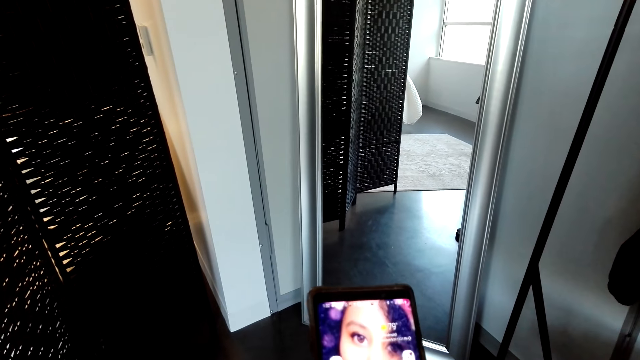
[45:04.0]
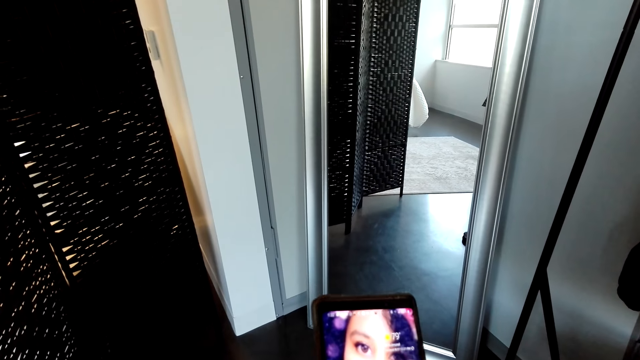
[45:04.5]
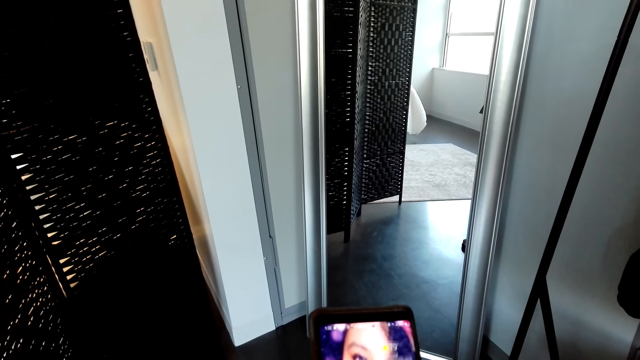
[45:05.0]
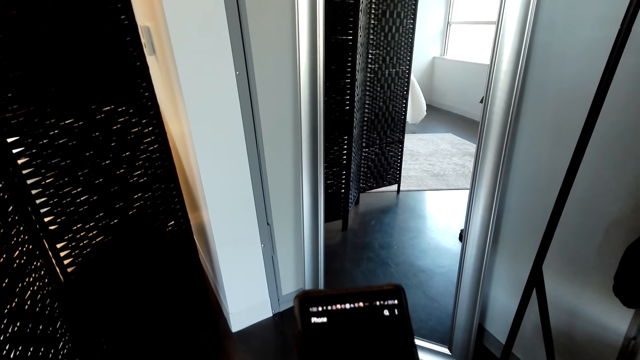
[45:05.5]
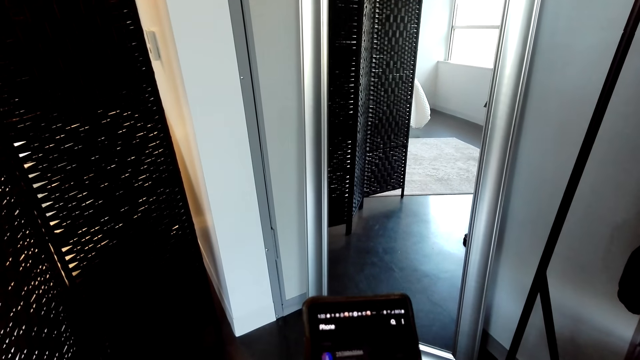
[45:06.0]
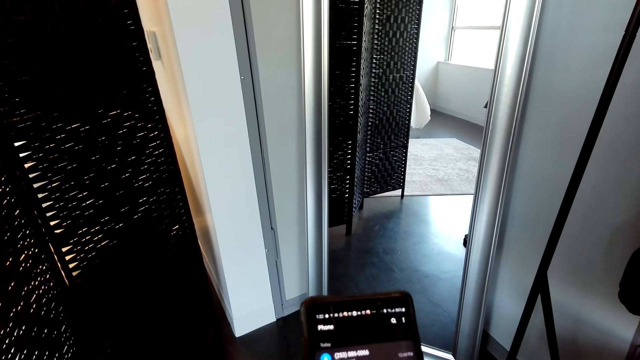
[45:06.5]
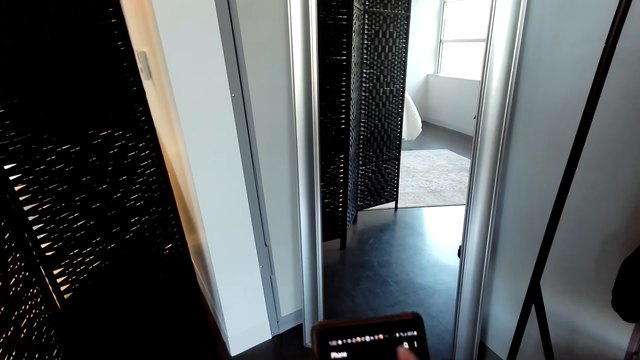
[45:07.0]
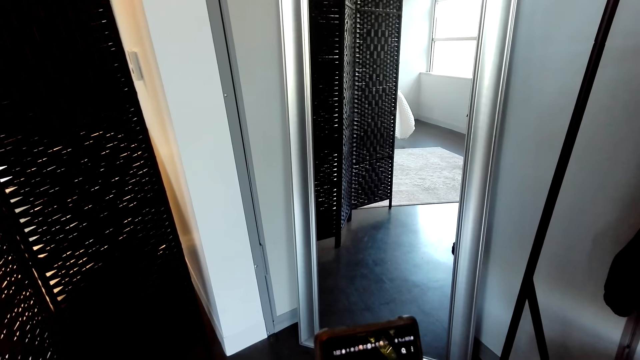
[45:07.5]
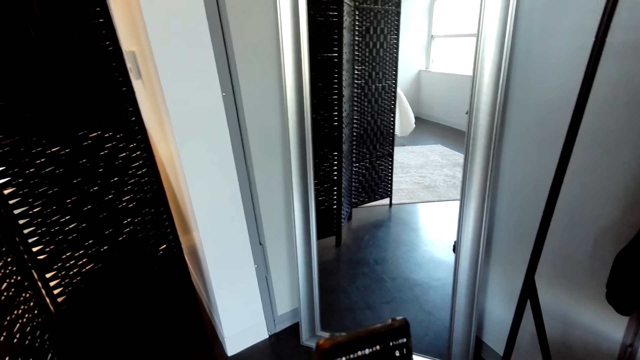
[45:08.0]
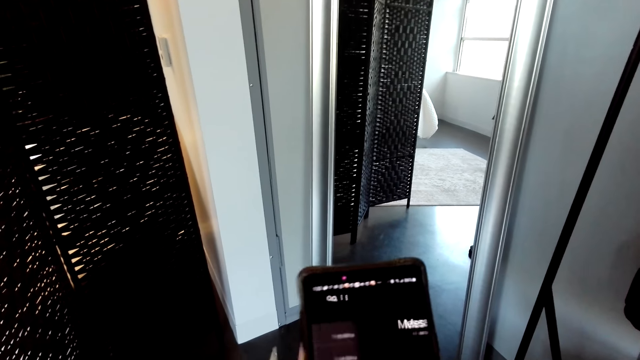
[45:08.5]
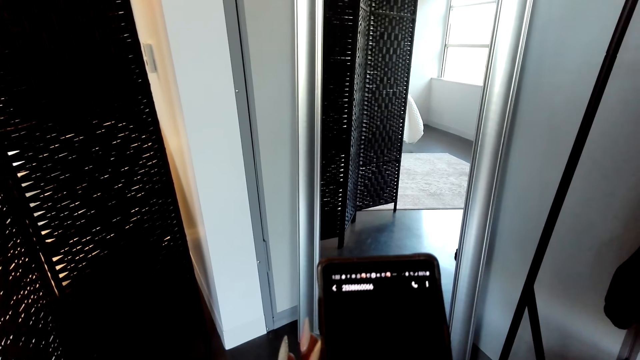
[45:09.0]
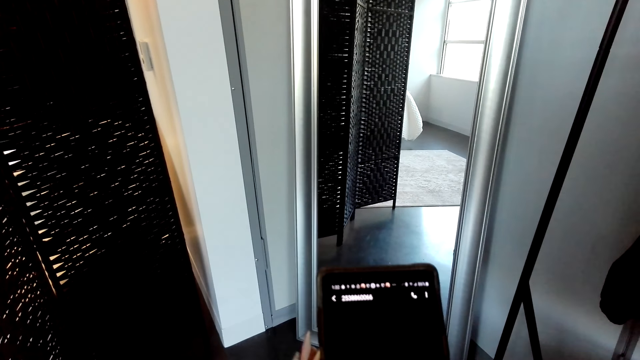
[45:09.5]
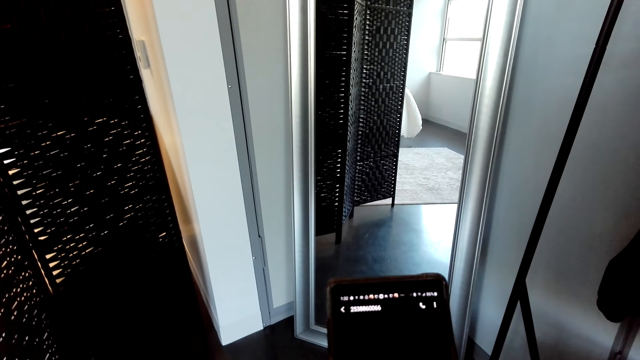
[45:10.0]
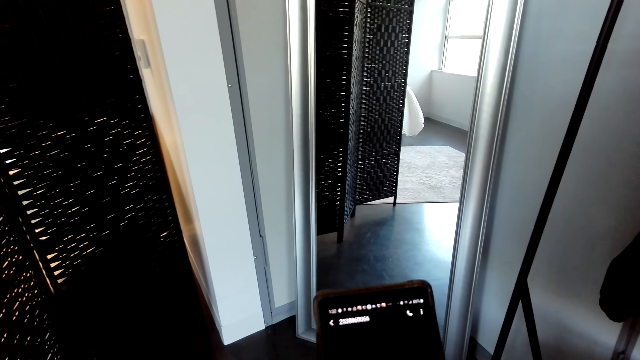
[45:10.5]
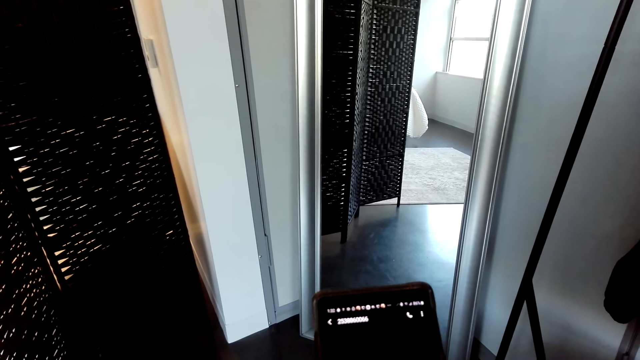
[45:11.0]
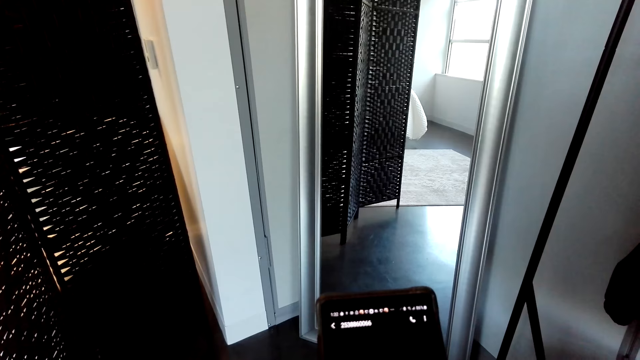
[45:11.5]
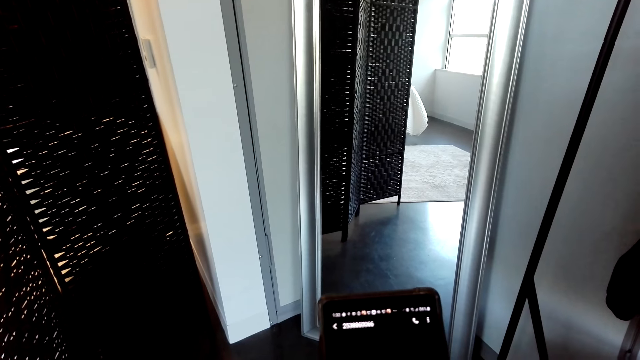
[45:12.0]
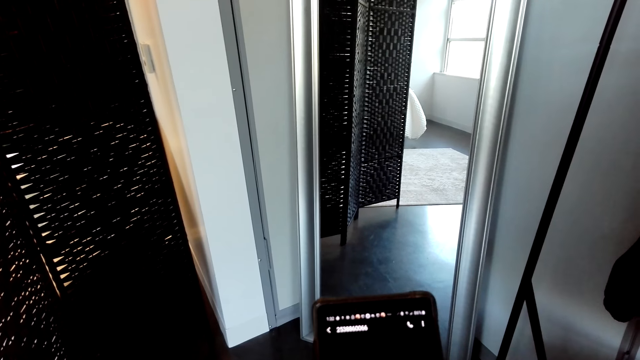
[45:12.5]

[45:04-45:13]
The camera wearer touches a phone.

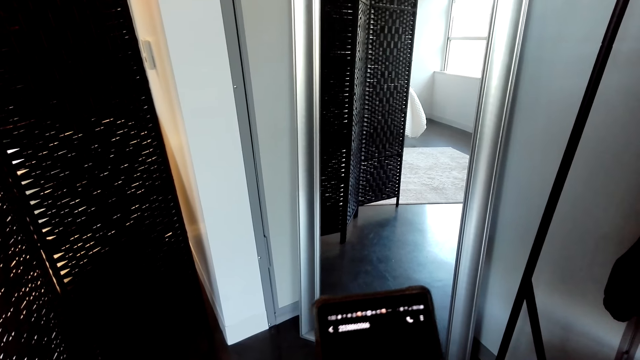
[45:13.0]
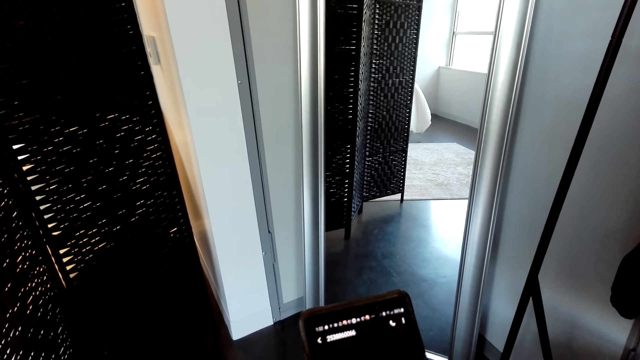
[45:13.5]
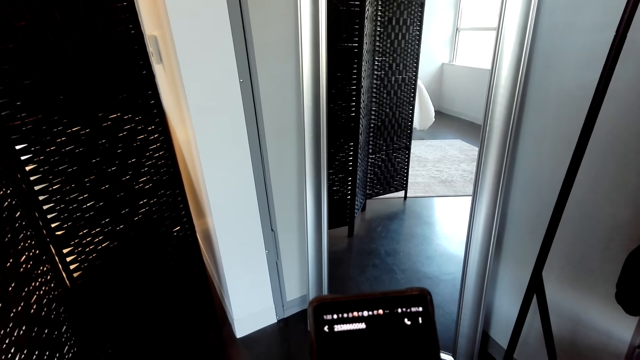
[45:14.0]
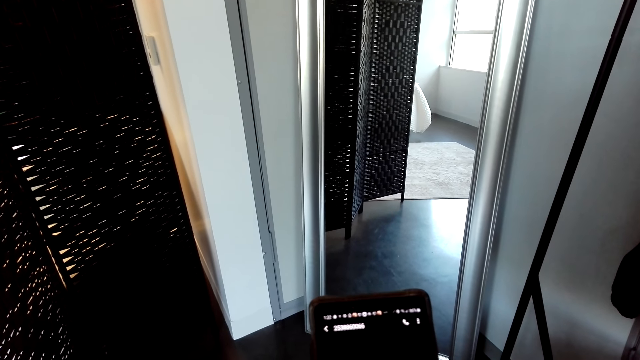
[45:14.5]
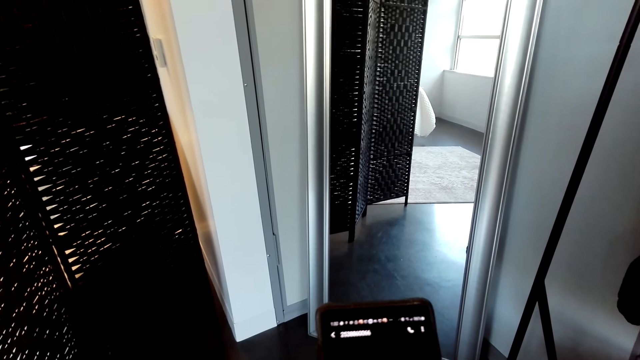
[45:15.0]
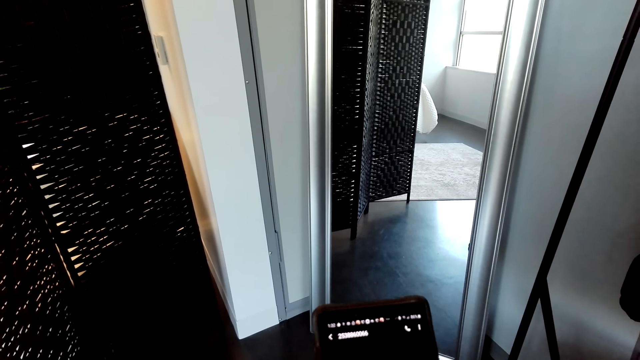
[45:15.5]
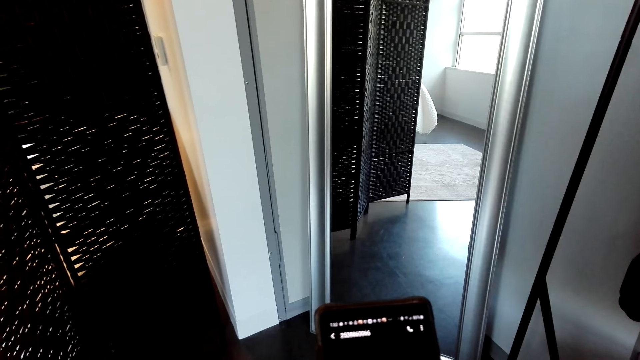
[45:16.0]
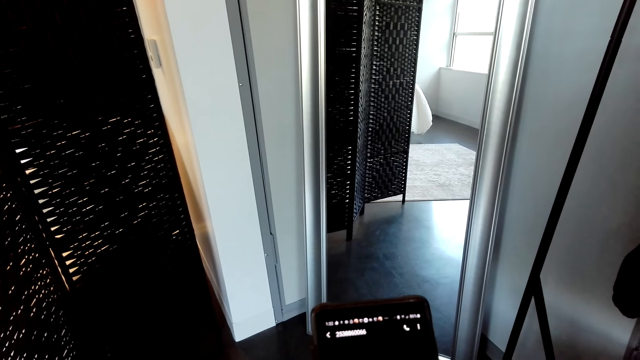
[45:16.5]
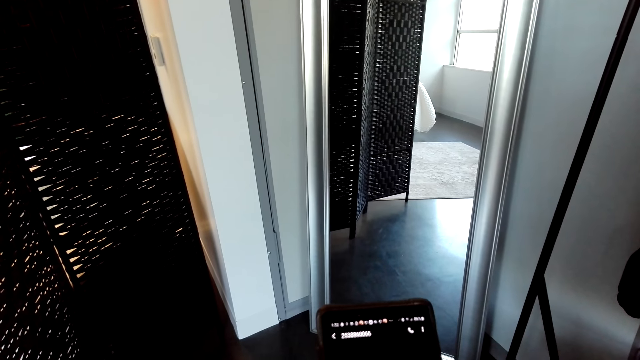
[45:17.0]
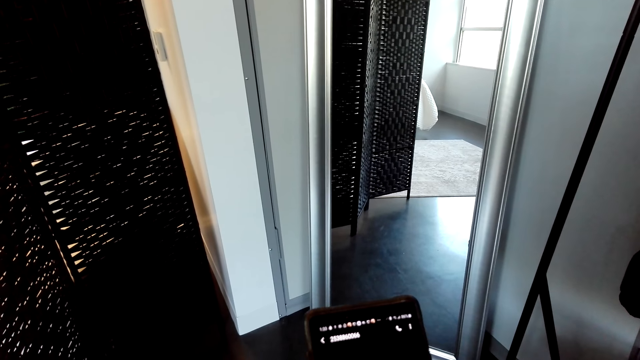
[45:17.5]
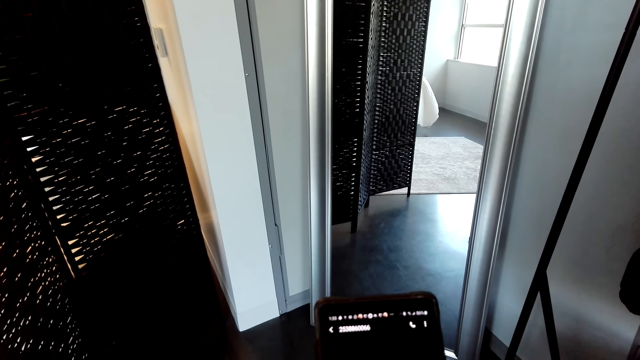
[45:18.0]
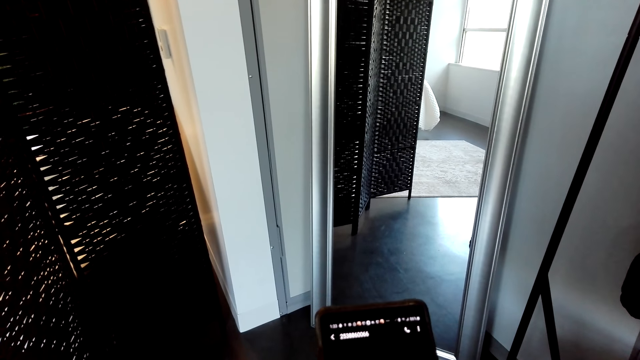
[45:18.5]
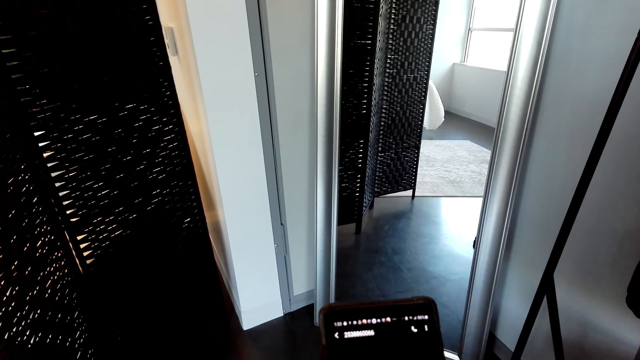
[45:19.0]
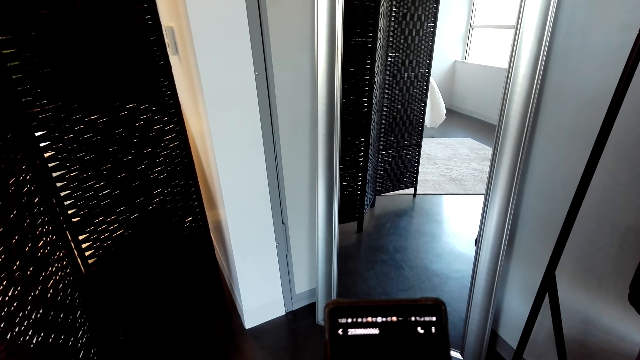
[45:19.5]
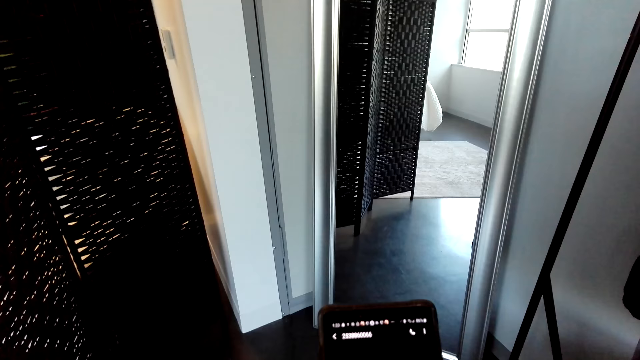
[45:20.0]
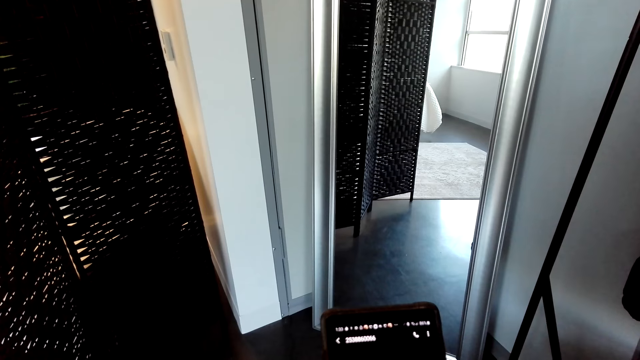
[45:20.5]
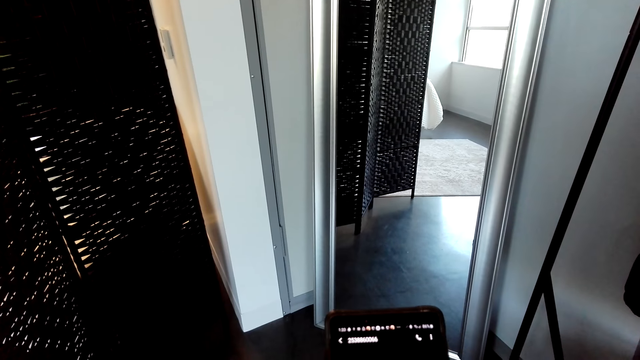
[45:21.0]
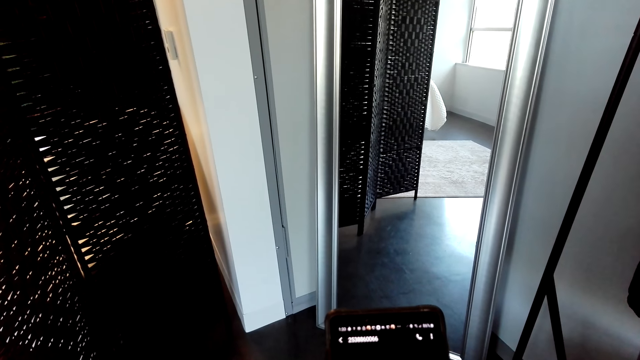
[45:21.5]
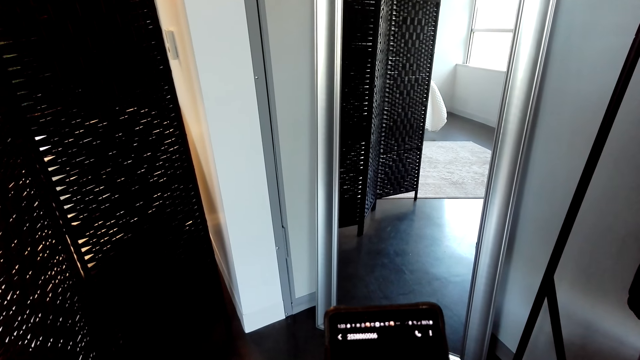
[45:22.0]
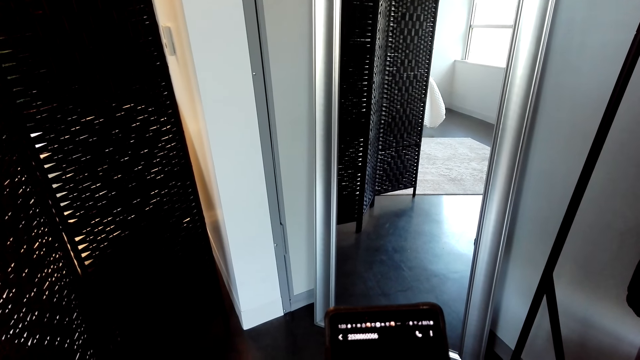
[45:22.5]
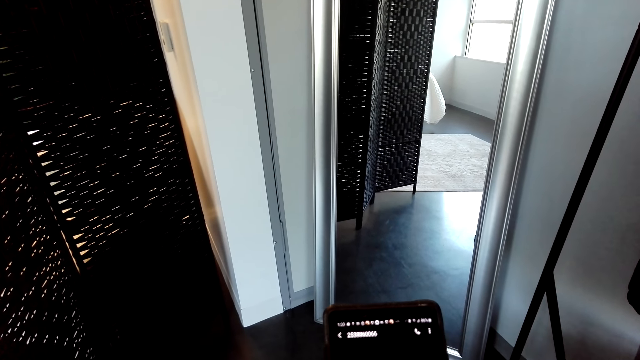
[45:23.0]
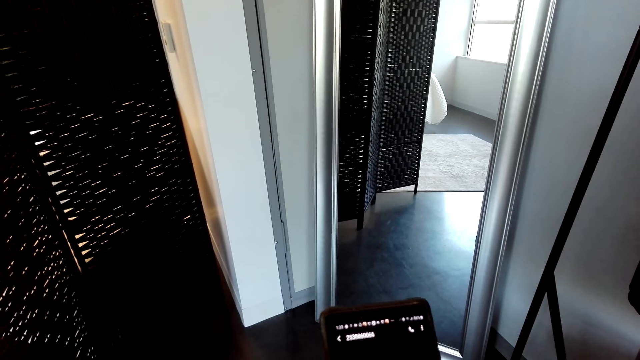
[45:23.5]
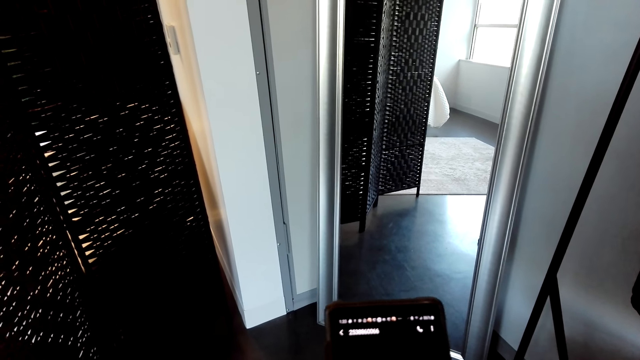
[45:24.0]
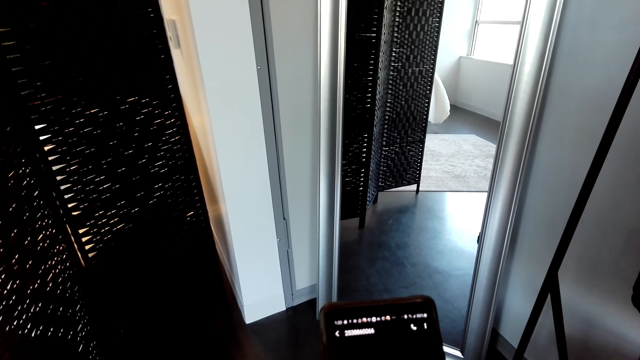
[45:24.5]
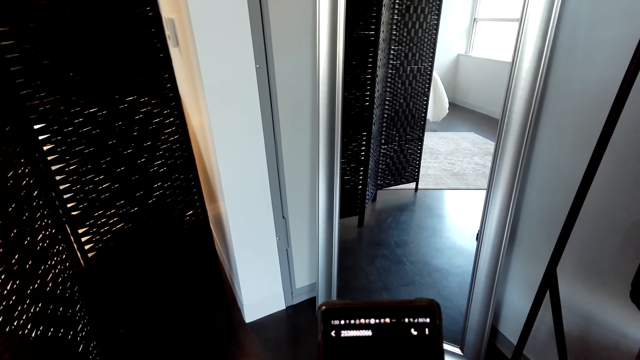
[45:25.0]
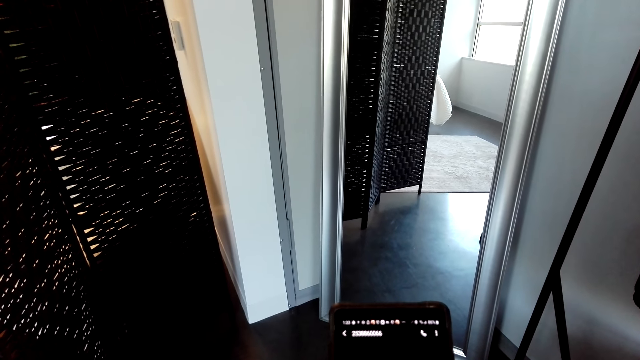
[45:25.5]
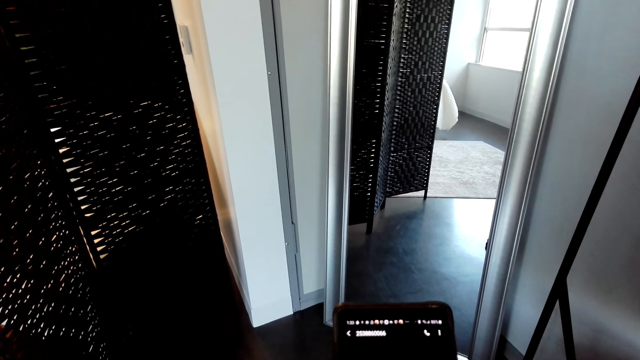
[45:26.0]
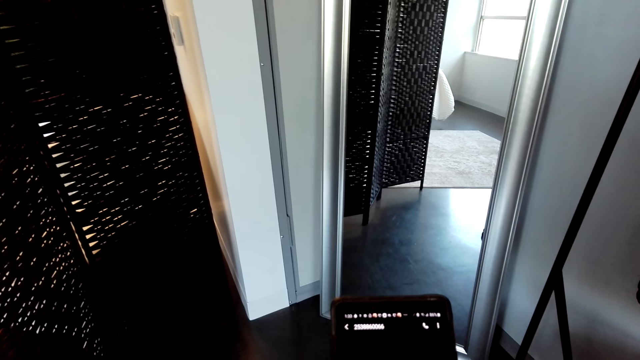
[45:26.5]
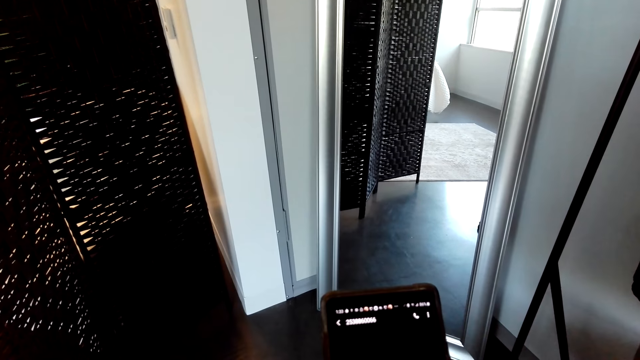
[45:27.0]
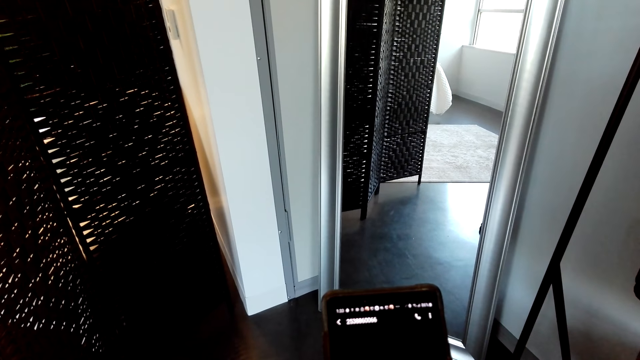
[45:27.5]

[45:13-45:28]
The camera wearer types on a phone.
